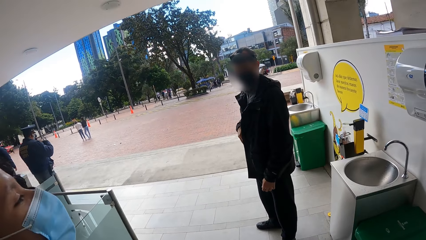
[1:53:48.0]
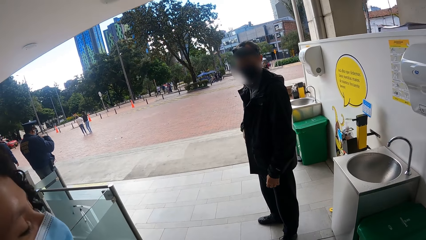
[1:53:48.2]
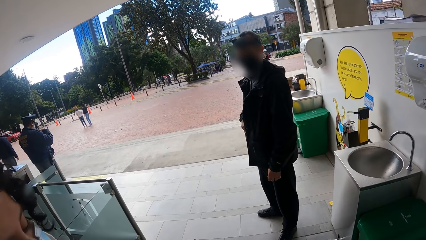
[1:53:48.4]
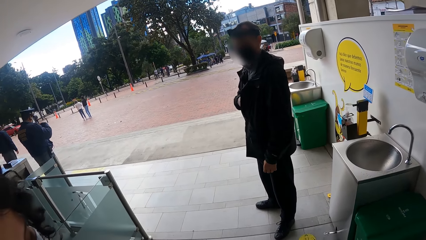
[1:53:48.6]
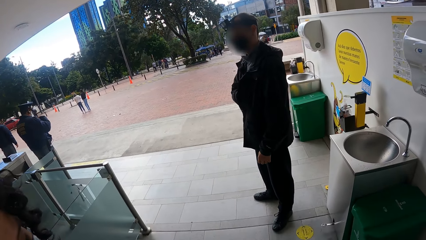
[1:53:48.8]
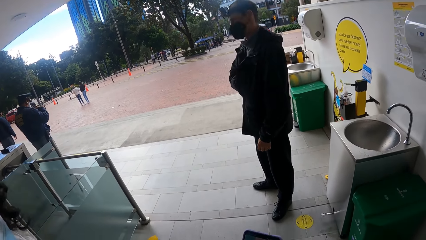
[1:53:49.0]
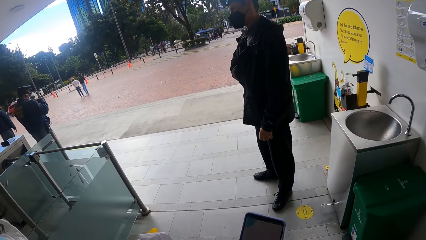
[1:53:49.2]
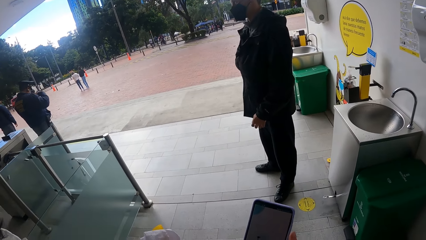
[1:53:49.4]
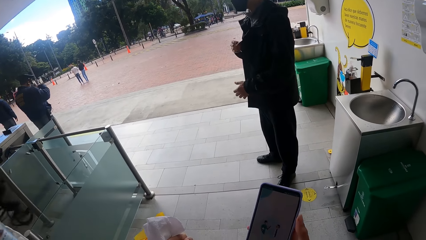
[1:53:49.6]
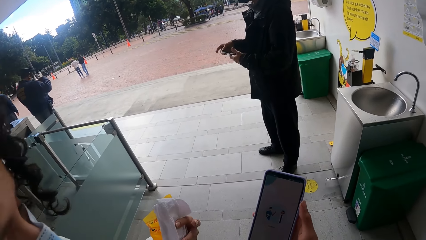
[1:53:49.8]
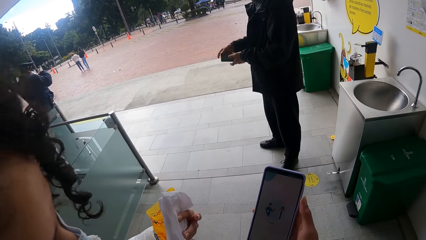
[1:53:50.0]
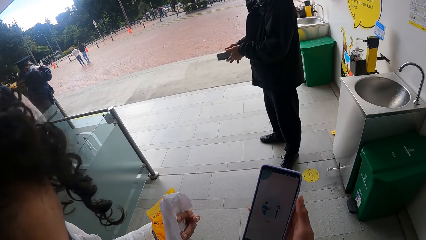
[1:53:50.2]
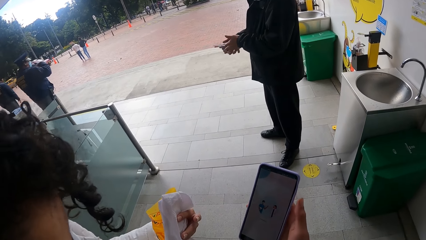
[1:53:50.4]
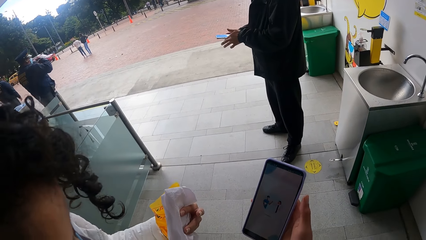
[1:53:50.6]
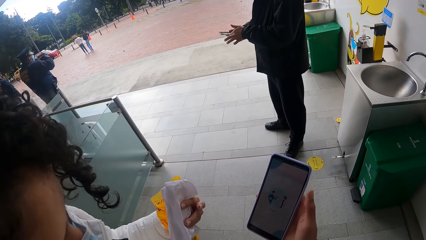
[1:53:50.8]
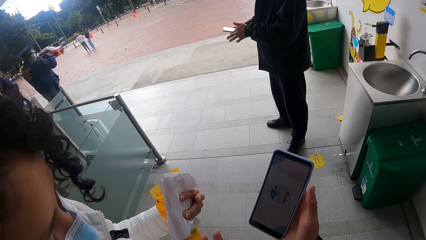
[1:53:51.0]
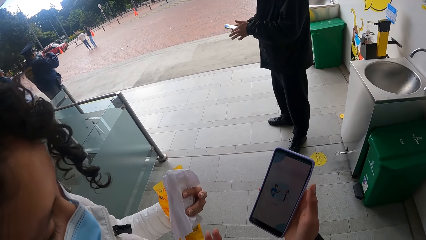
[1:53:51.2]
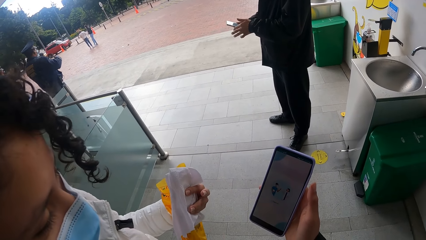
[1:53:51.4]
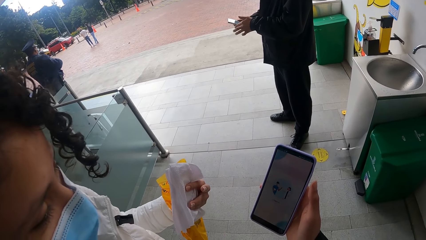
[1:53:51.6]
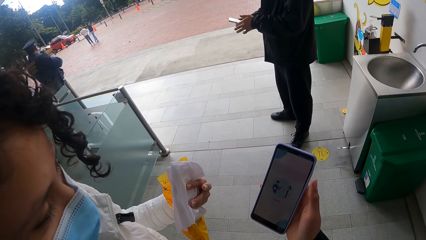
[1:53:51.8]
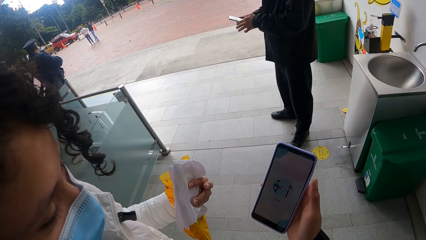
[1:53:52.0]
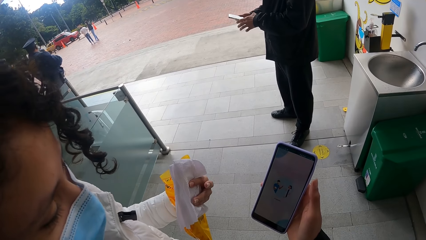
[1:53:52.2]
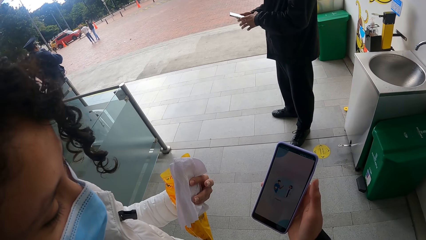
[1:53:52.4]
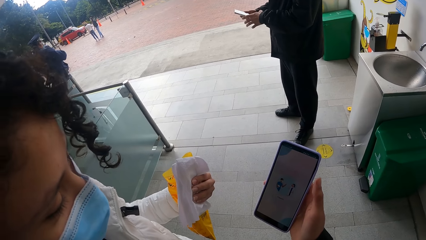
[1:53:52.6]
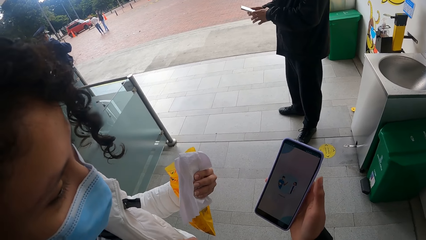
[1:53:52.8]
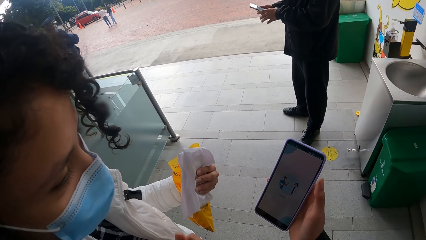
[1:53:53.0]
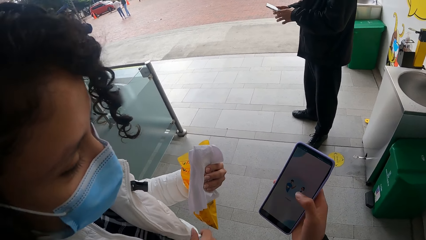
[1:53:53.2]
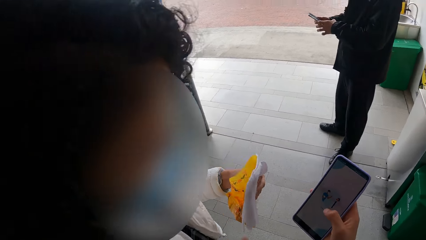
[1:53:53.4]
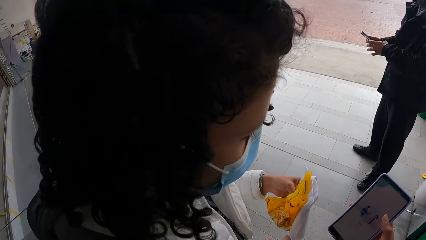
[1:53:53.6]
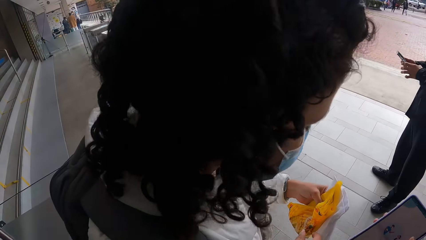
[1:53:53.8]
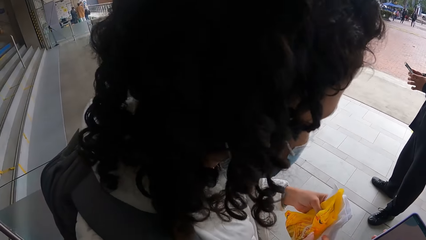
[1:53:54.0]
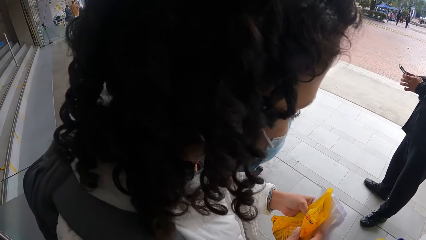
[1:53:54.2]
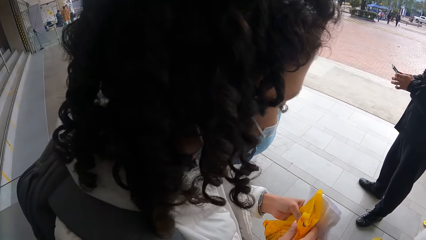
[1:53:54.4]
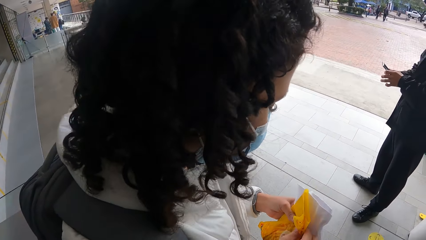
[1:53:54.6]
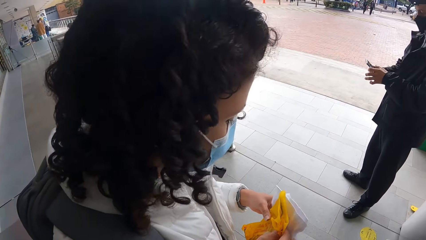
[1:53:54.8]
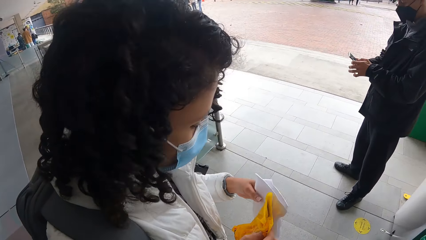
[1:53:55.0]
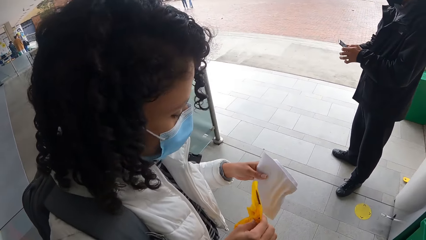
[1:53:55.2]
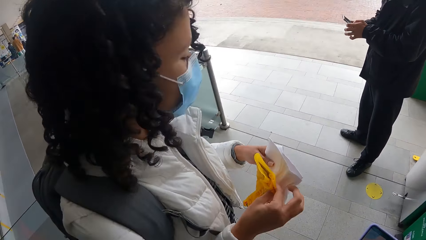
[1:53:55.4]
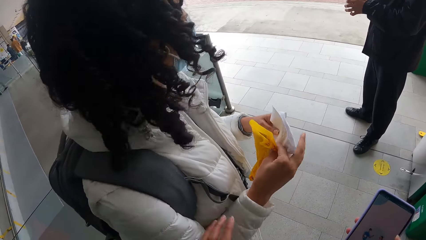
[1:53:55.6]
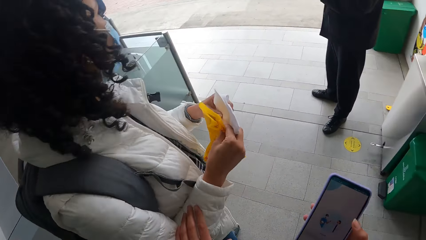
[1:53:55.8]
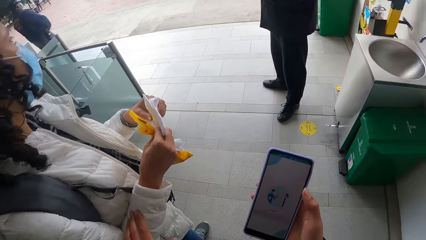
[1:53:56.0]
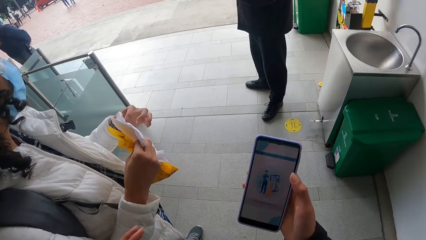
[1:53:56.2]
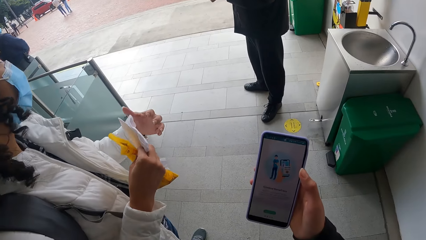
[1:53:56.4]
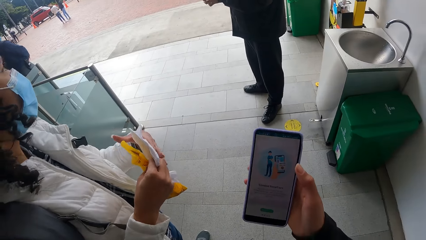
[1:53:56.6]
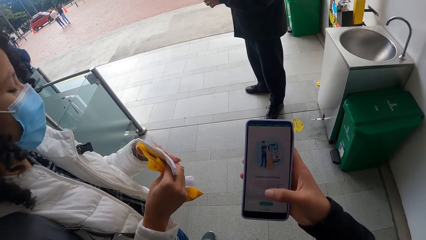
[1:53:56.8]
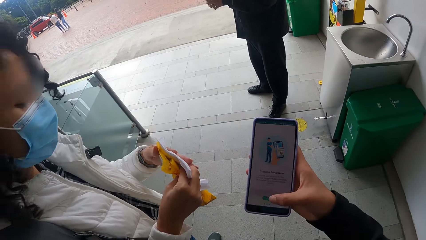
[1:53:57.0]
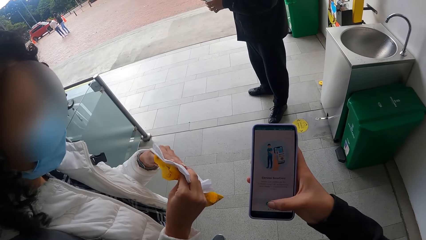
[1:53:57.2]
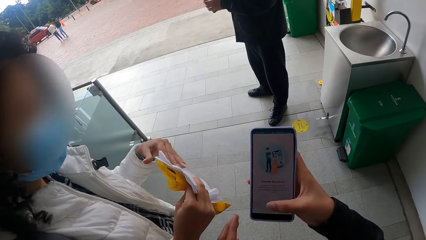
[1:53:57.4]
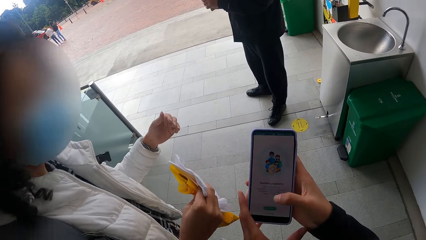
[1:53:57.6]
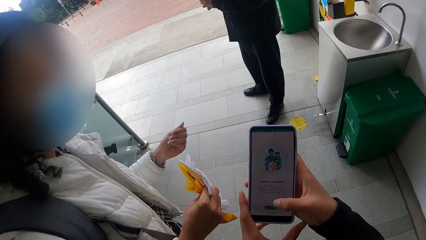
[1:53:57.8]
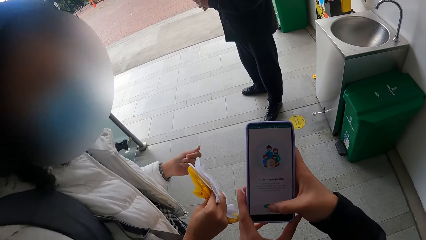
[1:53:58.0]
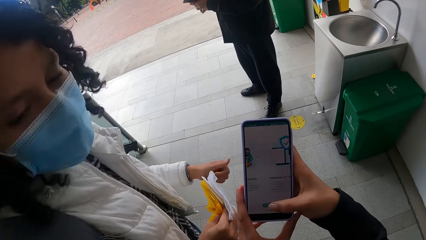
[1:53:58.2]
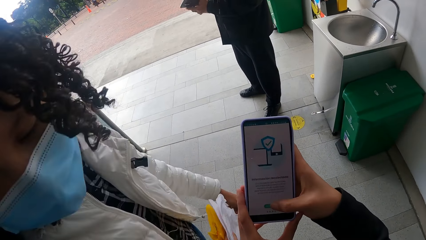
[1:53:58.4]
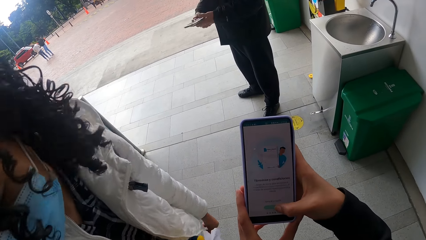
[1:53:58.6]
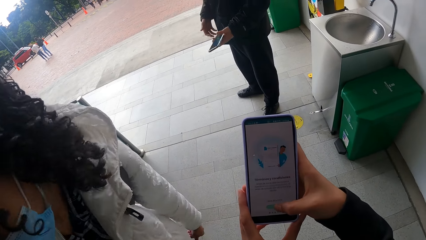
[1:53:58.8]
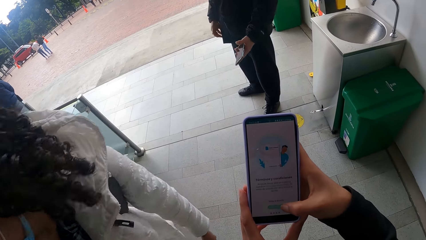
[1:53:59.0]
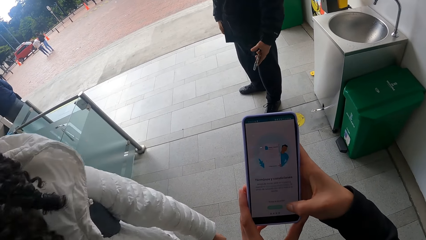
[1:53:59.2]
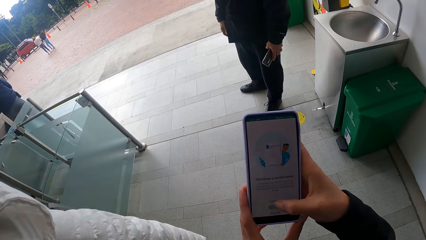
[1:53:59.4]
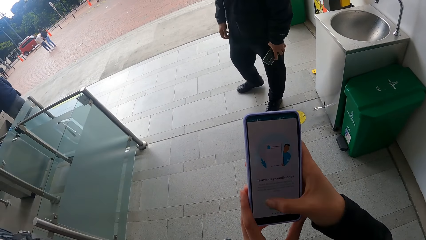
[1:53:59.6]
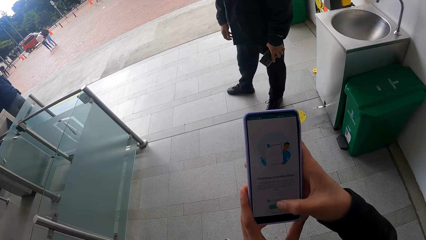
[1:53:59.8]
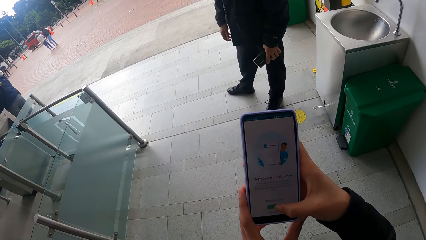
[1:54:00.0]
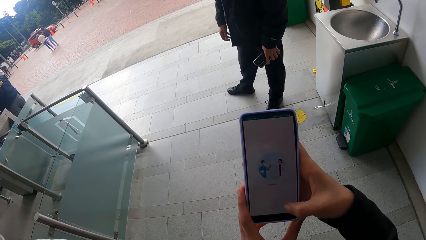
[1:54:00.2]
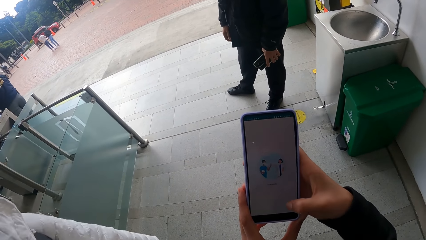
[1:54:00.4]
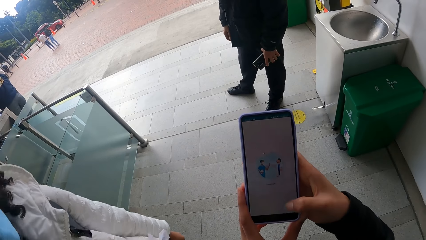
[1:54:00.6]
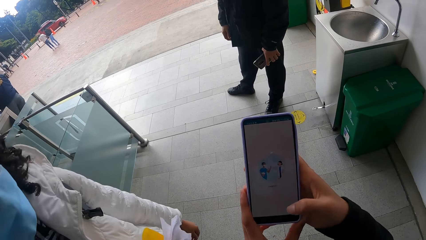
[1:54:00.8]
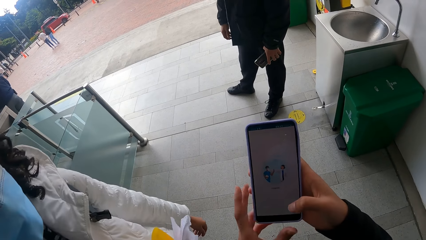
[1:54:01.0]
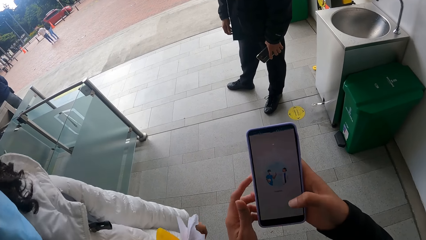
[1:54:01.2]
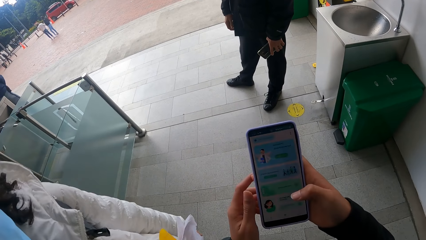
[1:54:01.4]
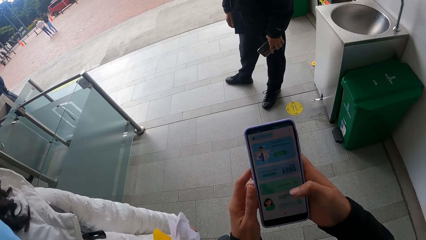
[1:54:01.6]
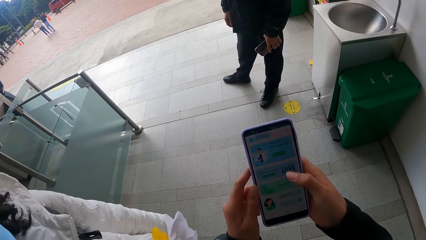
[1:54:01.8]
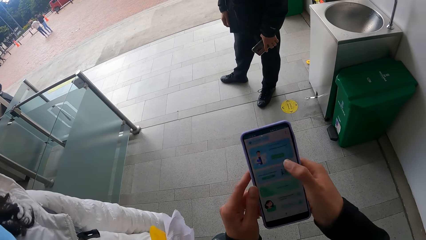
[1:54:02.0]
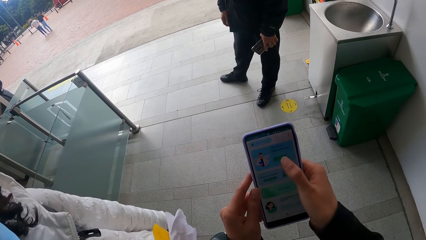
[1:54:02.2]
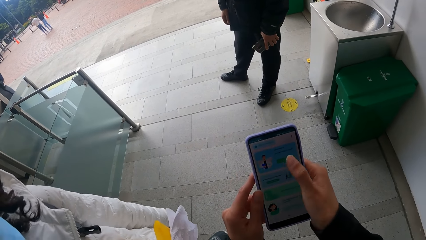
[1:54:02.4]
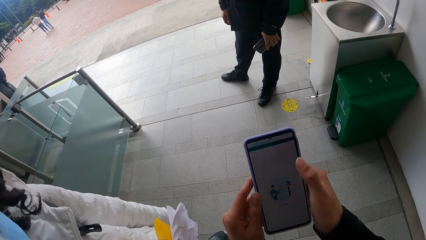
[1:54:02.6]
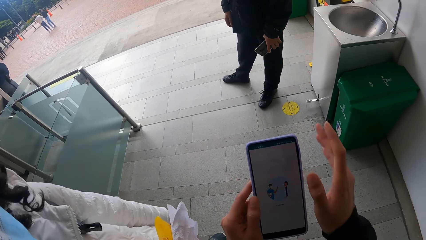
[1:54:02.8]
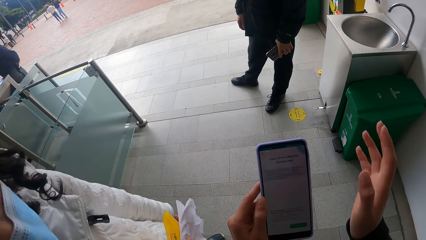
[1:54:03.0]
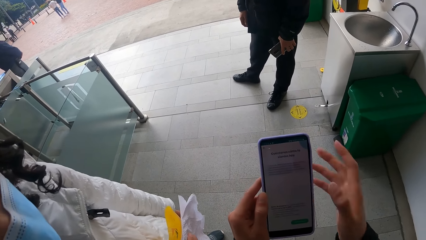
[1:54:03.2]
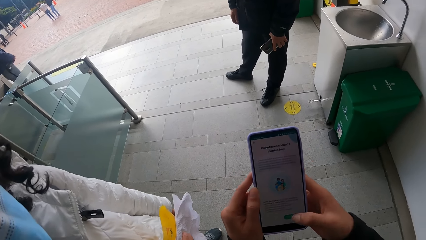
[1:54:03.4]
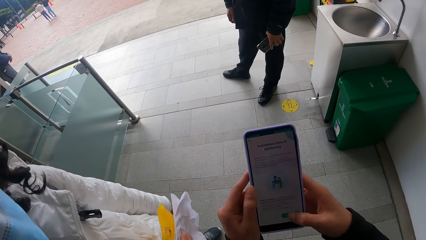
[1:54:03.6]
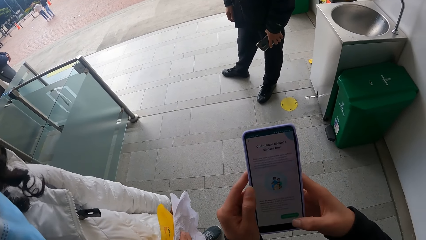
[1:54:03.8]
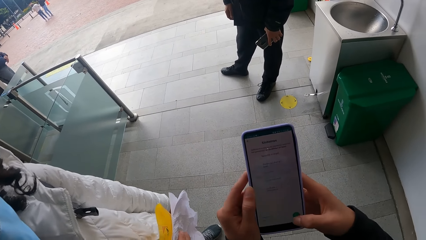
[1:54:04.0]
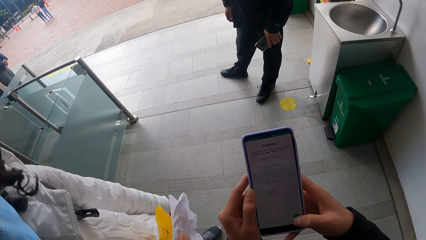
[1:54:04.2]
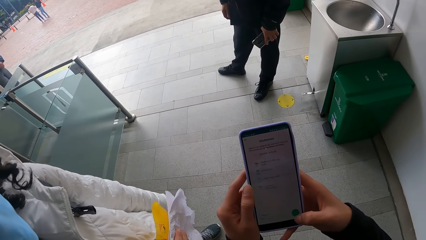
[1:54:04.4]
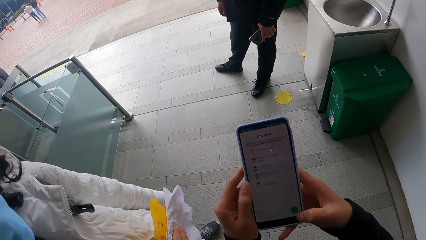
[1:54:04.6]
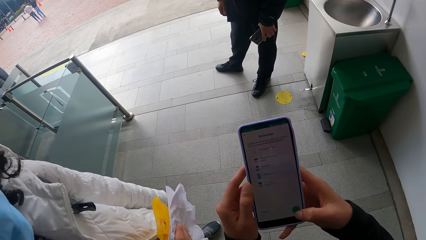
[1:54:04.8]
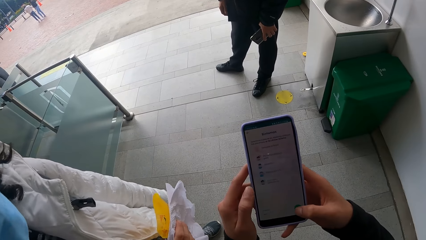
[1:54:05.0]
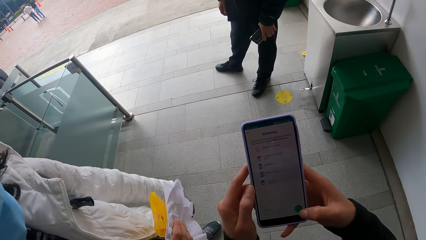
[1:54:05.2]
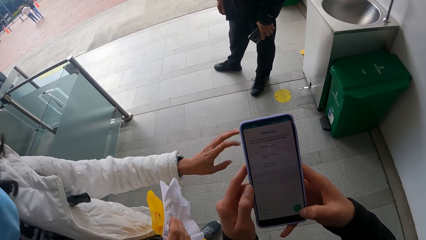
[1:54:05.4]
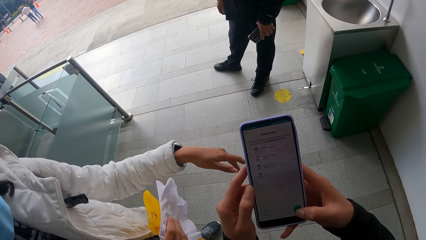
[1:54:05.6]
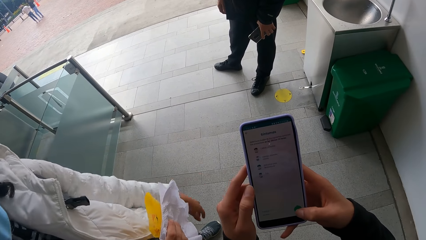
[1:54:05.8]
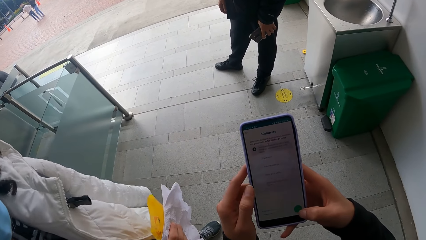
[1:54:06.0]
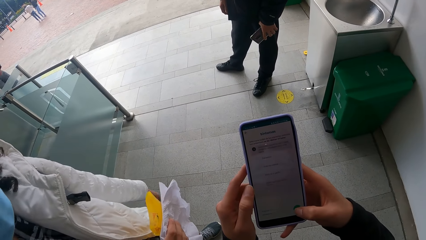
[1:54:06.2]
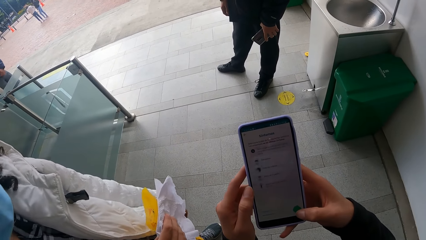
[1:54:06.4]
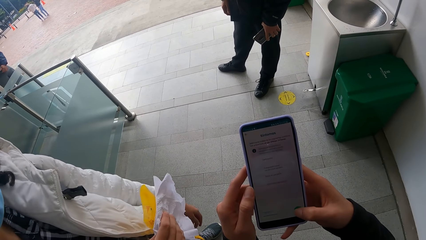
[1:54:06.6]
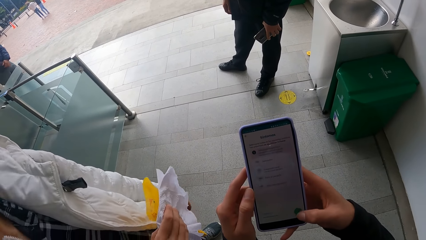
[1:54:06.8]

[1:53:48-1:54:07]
The camera wearer interacts with the man. The man removes the phone from the coat with his right hand and holds the phone with both hands. The woman holds the paper in both hands. The camera wearer operates the phone with his right hand. He operates the phone with both hands. The man holds the phone in his left hand.
